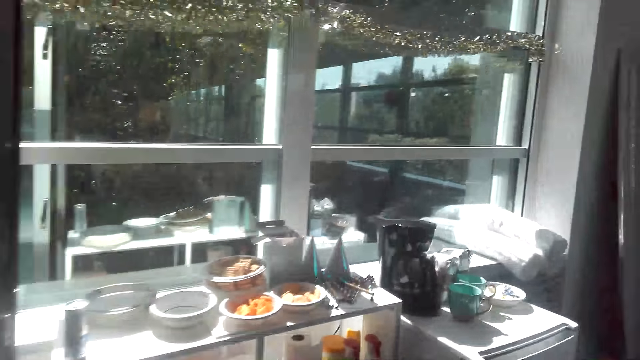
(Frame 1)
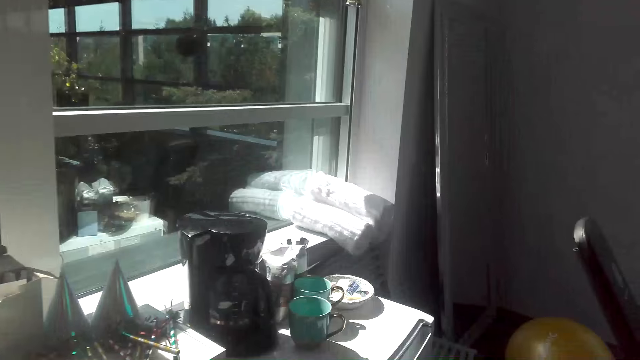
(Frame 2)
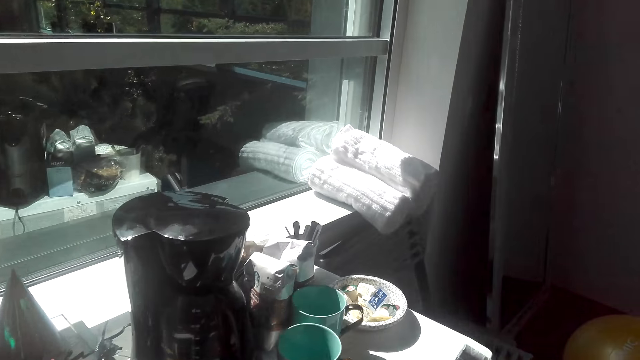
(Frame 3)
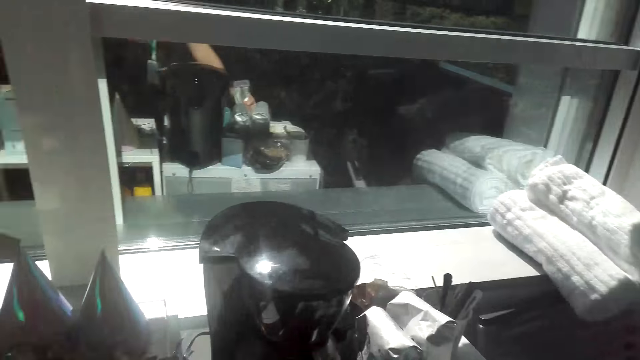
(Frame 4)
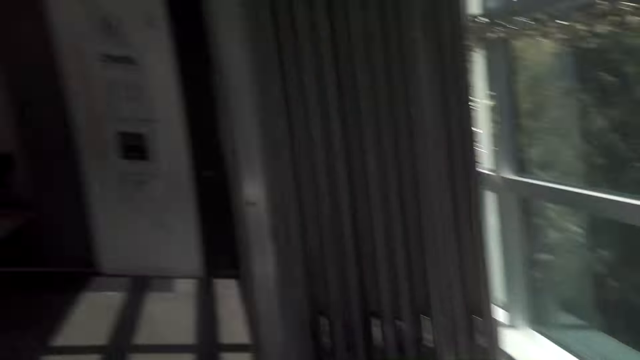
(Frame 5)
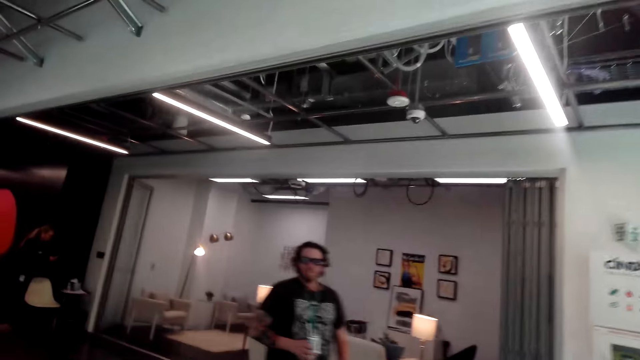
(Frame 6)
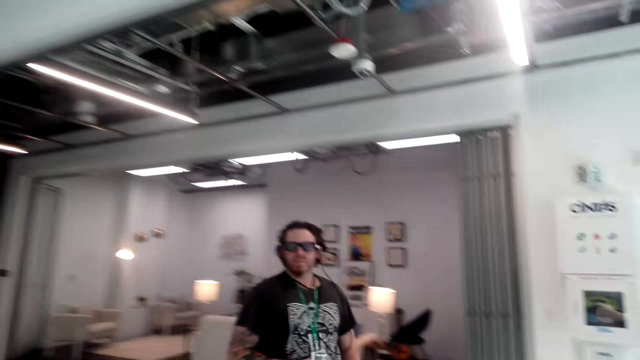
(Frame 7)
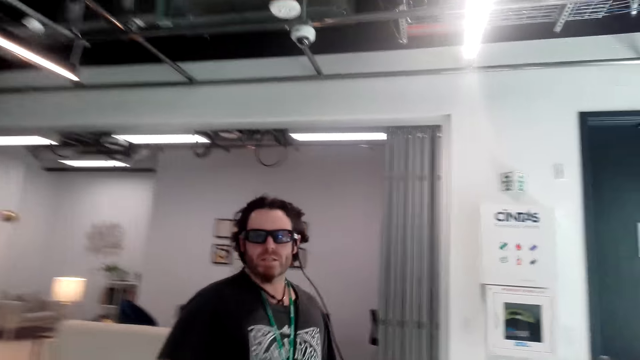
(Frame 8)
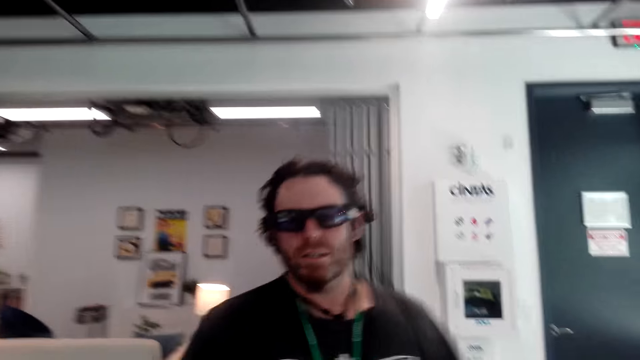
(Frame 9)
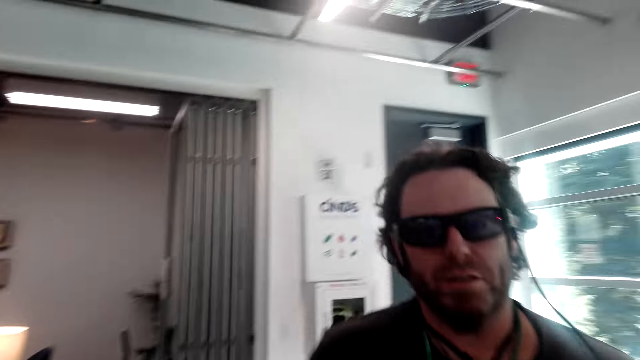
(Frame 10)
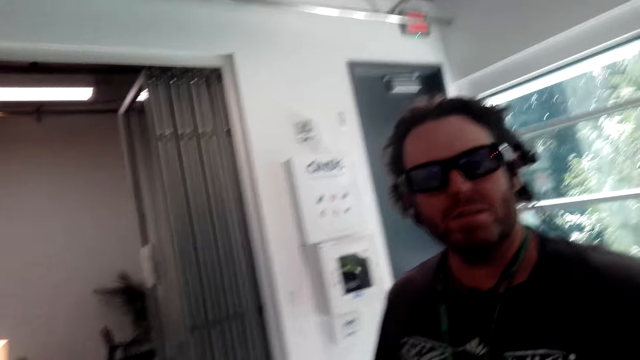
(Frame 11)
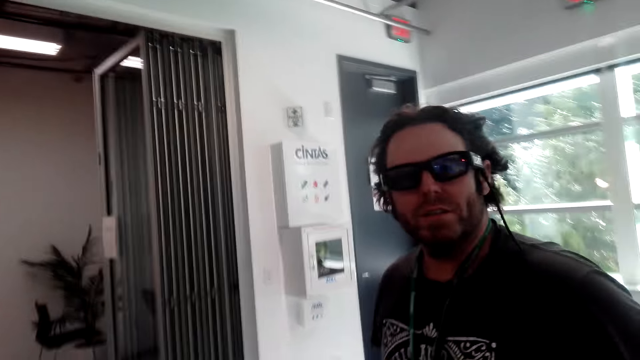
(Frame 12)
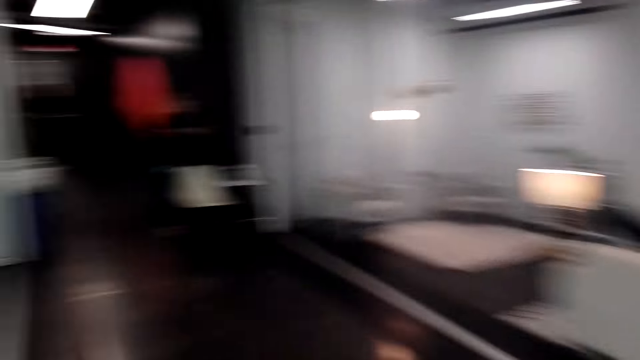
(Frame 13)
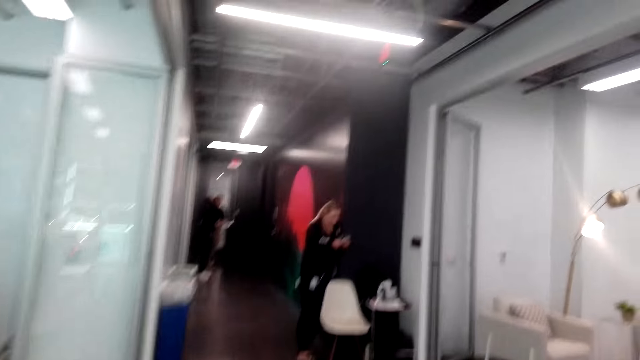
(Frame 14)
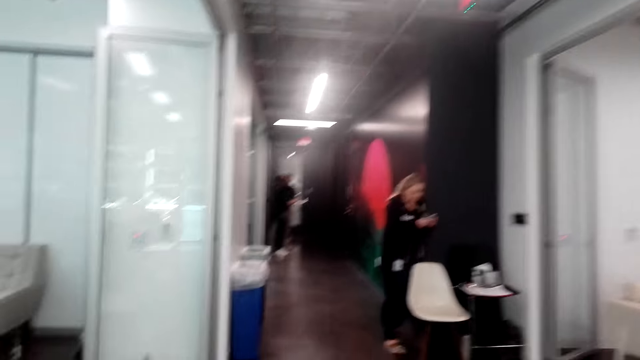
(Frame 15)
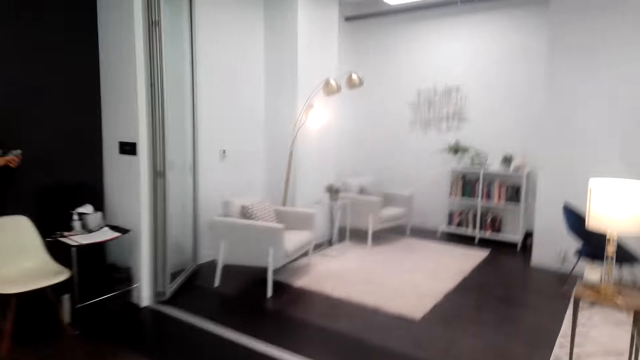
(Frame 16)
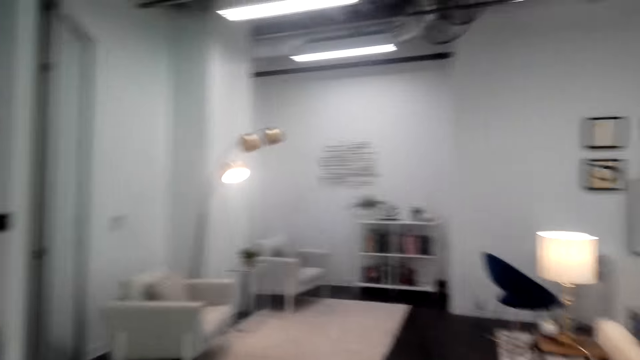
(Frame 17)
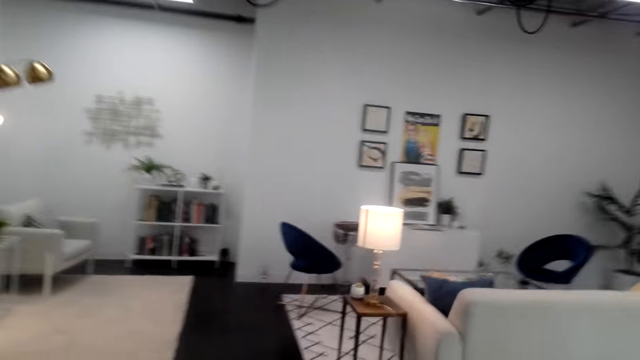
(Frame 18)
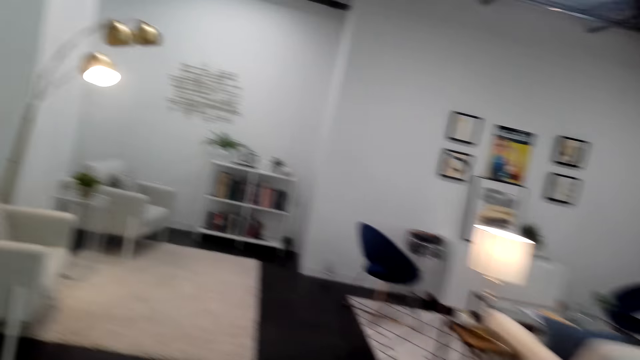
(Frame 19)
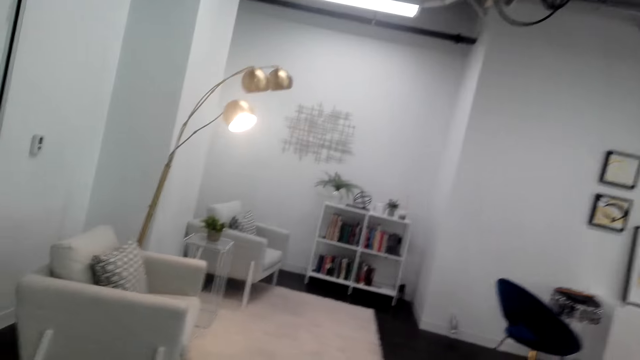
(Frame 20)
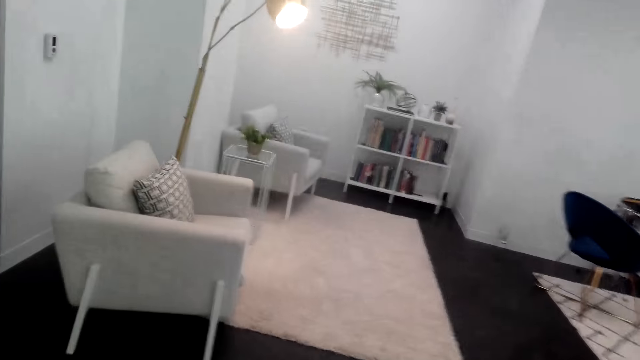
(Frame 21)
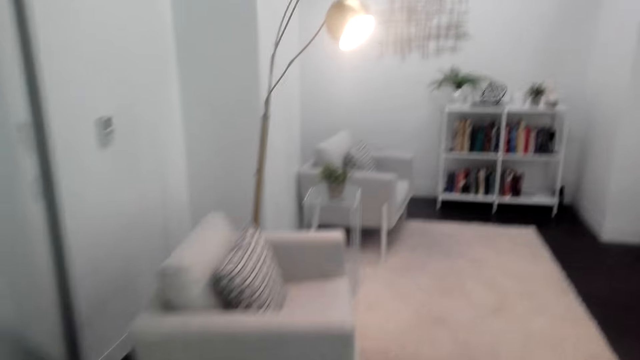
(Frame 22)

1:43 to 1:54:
The camera wearer puts the coffee on the table. A man walks around the room. The camera wearer walks around the room. A lady stands in the room. A person stares on the phone. The camera wearer moves around.

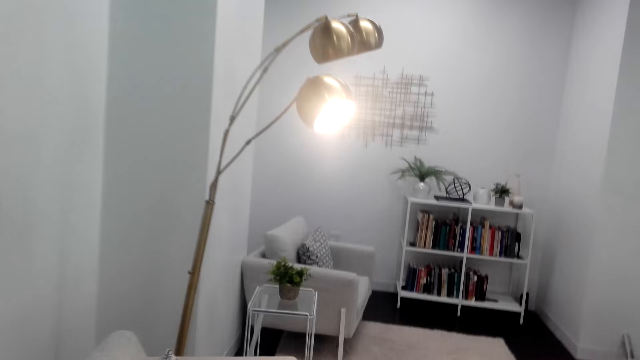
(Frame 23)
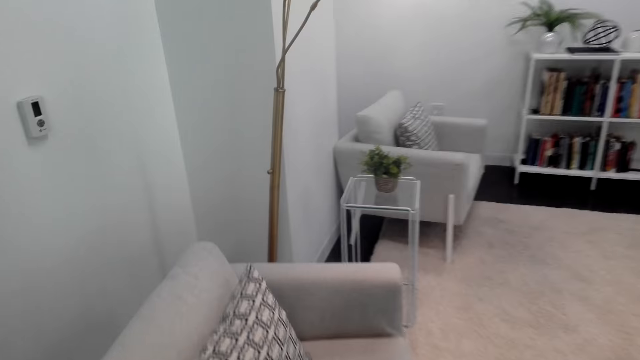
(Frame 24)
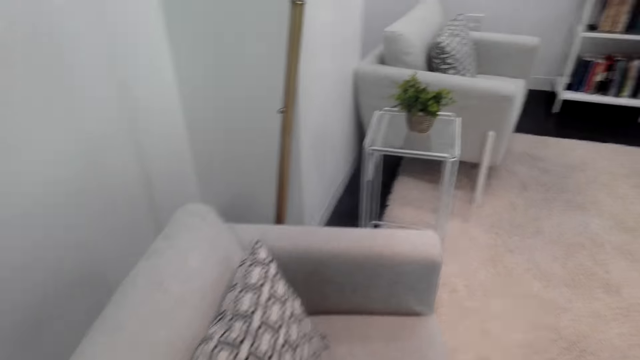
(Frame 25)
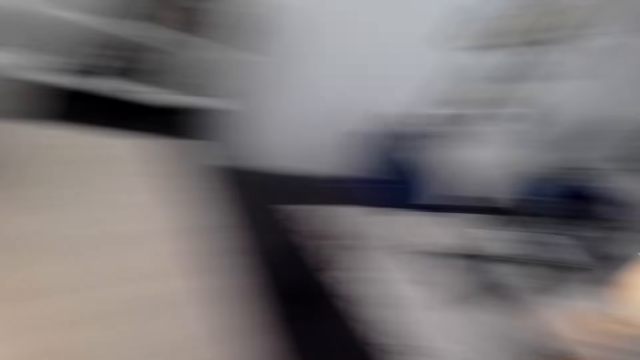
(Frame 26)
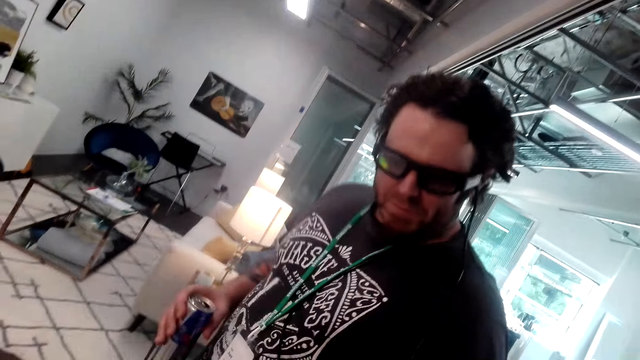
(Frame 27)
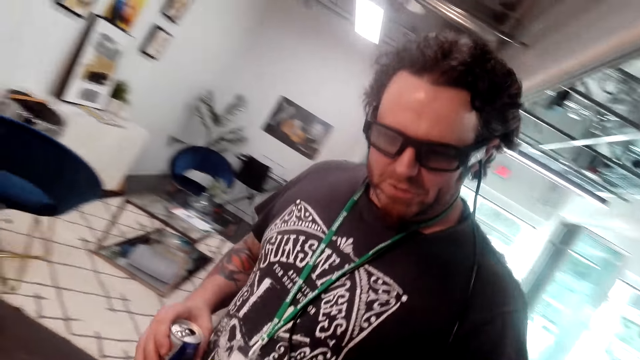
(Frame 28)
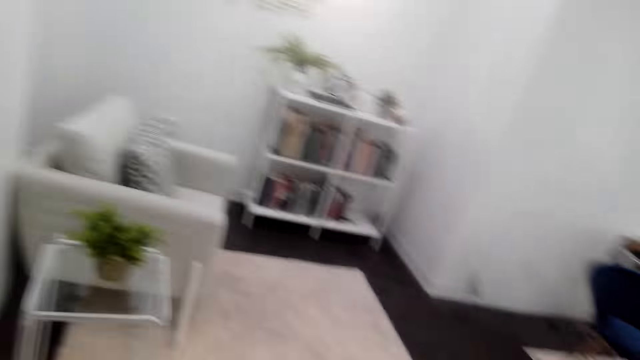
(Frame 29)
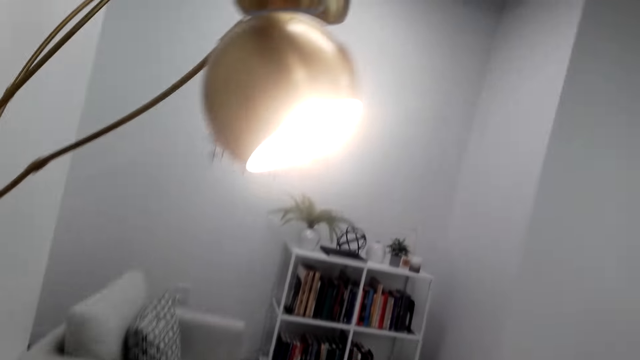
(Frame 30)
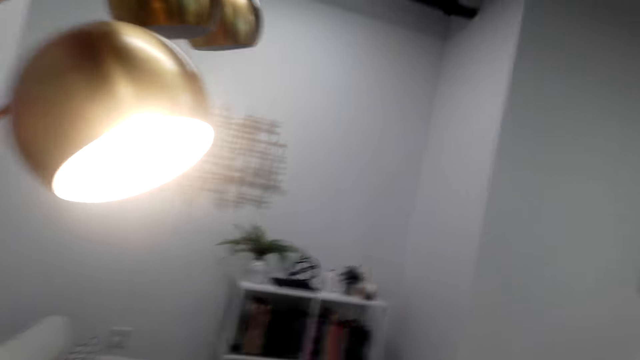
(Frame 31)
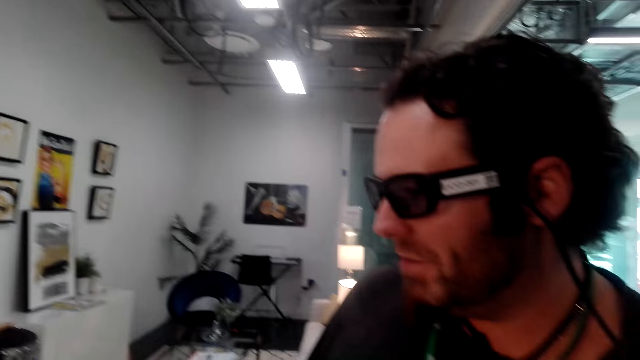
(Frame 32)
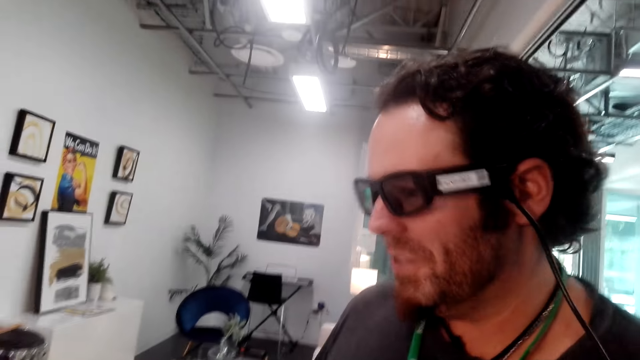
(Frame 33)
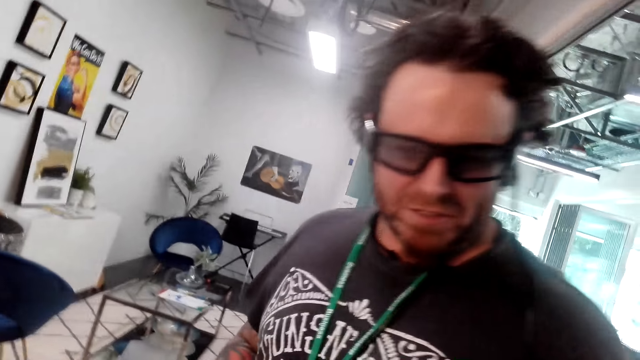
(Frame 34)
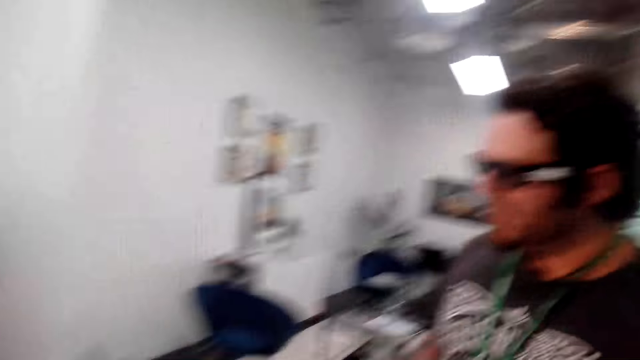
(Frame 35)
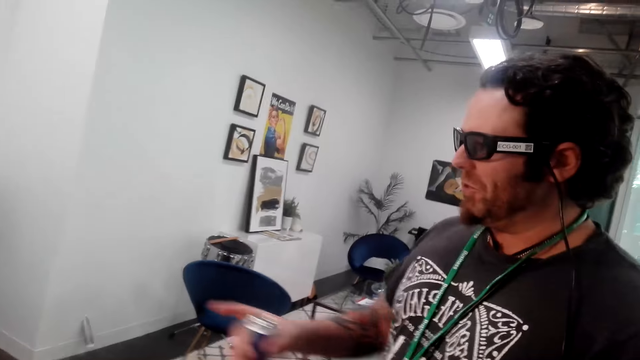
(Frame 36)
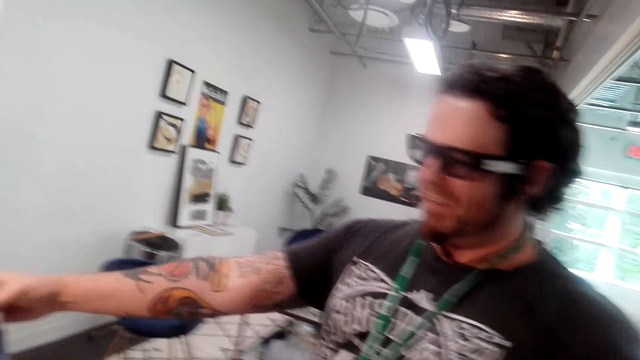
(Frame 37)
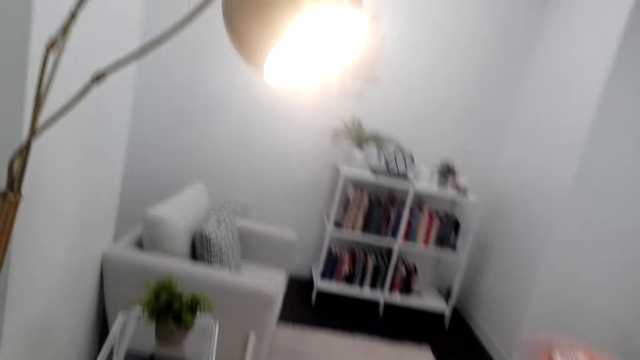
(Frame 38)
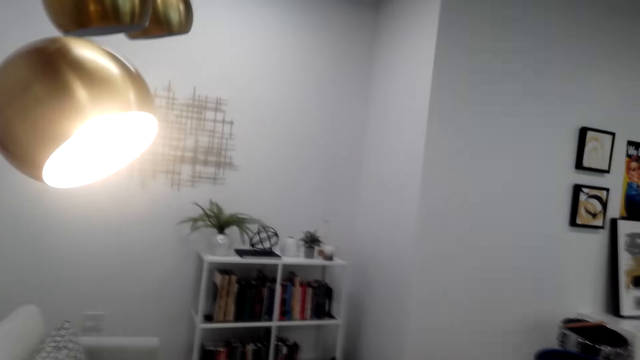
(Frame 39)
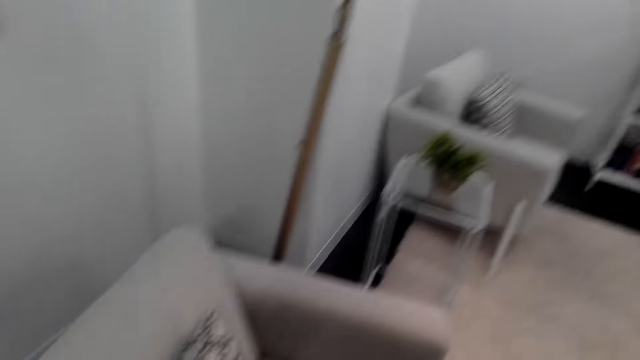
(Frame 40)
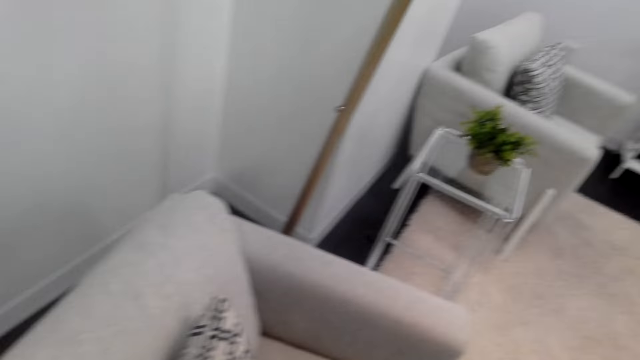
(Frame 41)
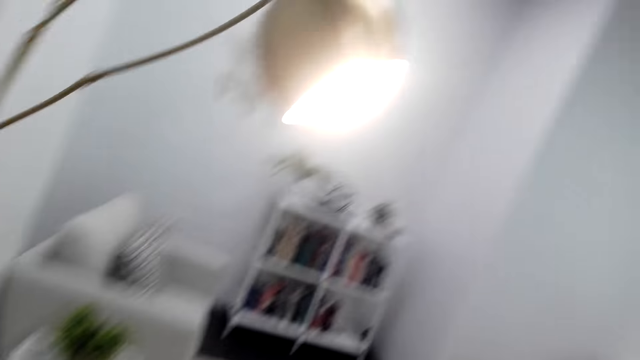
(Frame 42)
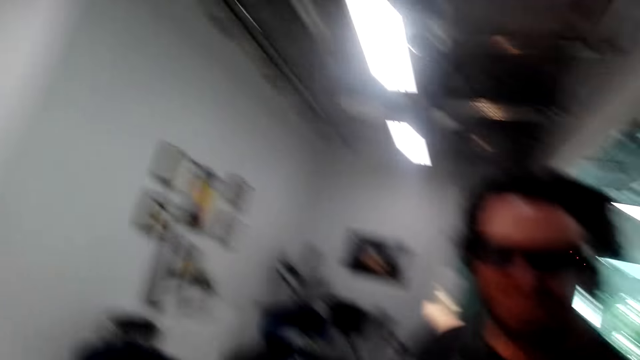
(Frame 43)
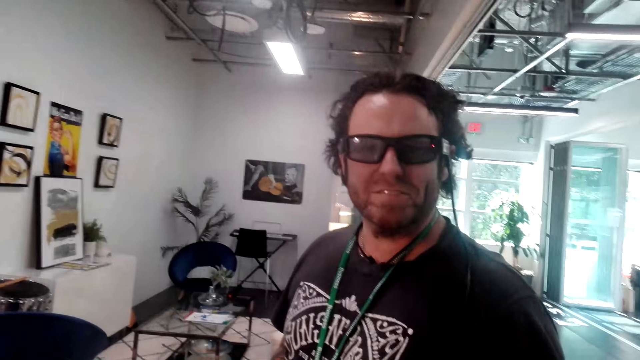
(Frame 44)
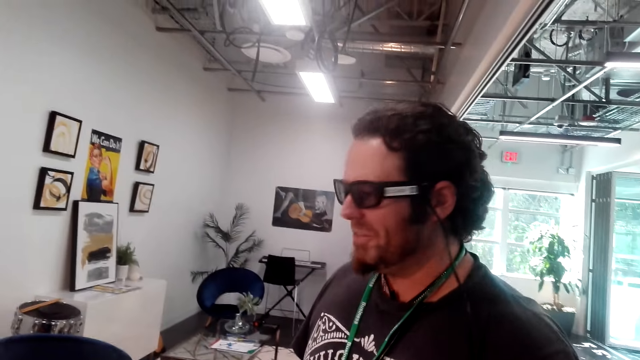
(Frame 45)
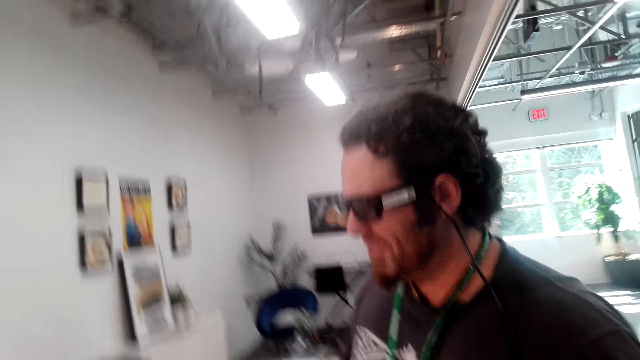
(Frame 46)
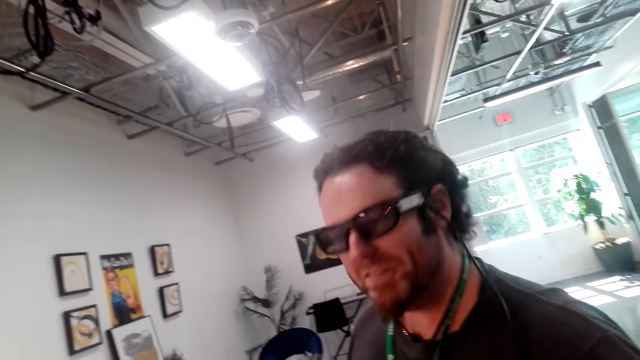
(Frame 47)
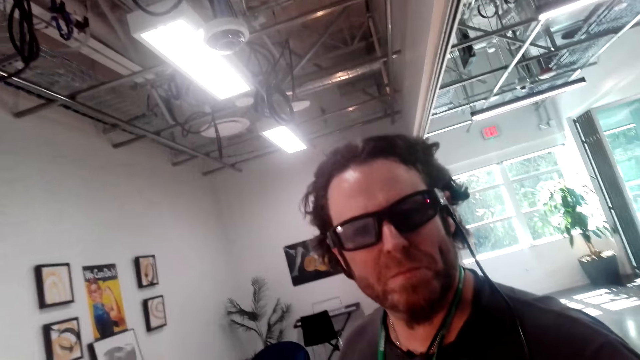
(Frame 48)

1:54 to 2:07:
A man walks around the room. The camera wearer looks around. The man converses with the camera wearer. The man moves around. The man illustrates with his hand. The camera wearer looks around. The man converses with the camera wearer again.
